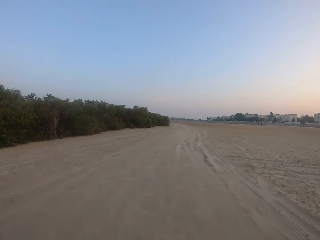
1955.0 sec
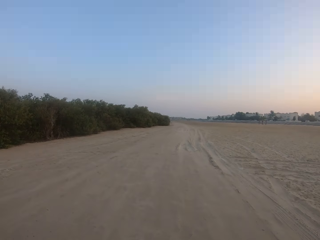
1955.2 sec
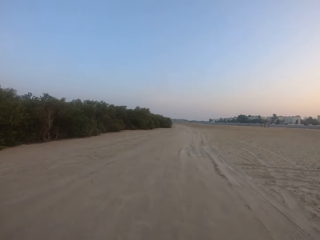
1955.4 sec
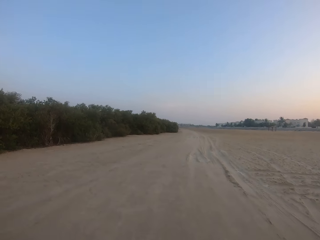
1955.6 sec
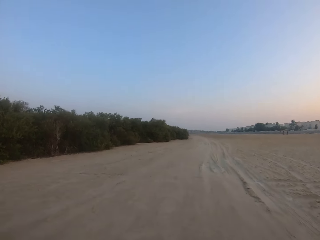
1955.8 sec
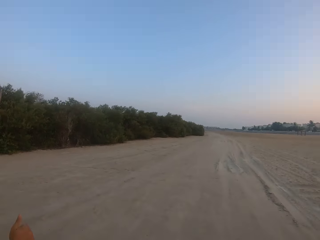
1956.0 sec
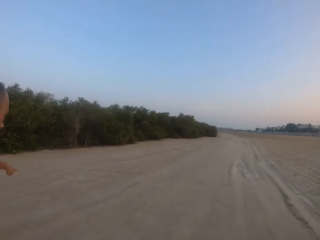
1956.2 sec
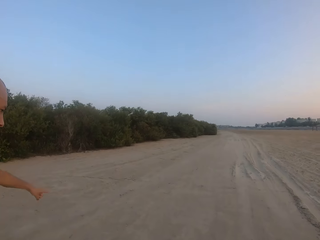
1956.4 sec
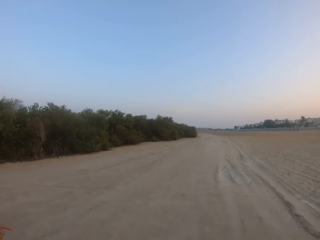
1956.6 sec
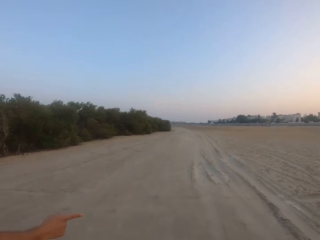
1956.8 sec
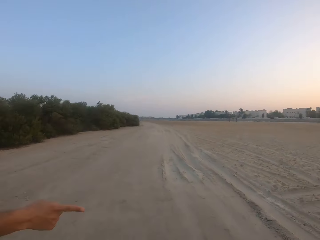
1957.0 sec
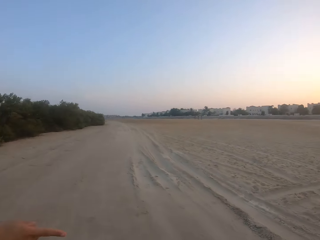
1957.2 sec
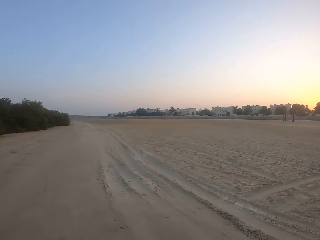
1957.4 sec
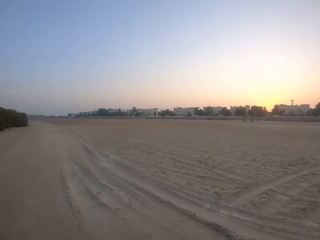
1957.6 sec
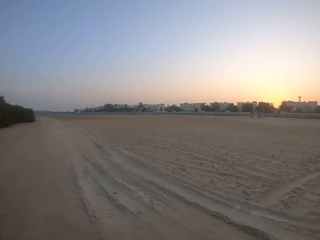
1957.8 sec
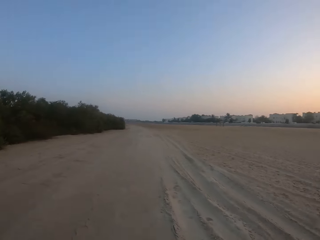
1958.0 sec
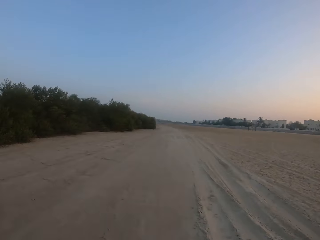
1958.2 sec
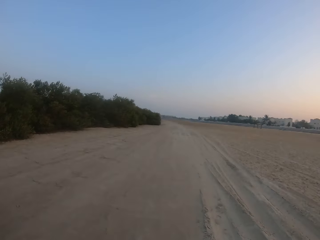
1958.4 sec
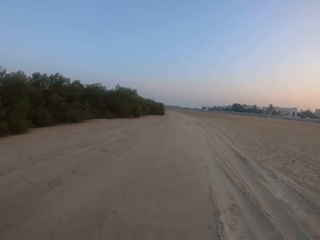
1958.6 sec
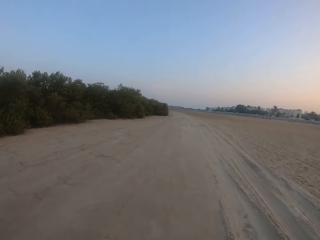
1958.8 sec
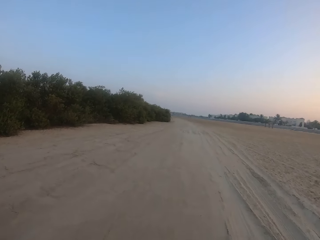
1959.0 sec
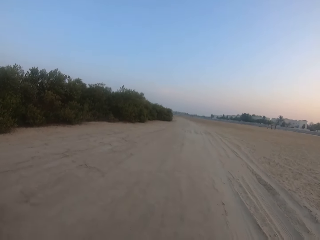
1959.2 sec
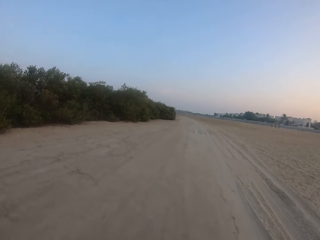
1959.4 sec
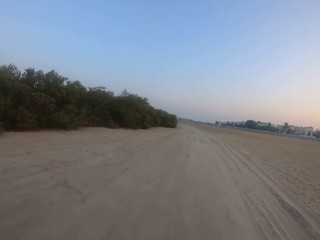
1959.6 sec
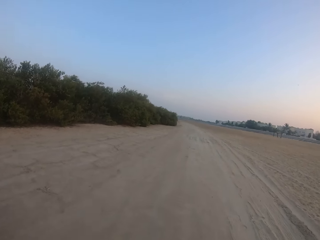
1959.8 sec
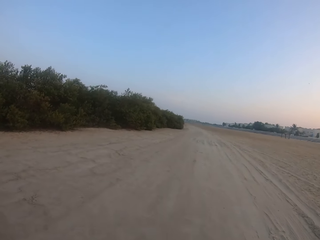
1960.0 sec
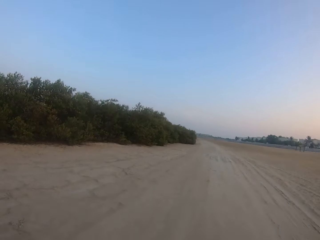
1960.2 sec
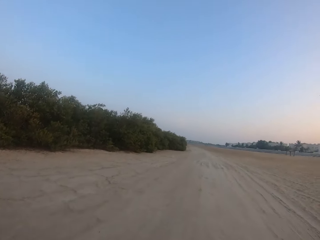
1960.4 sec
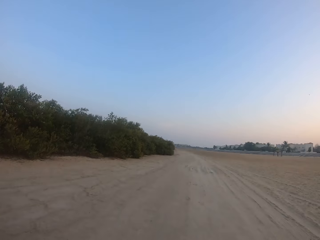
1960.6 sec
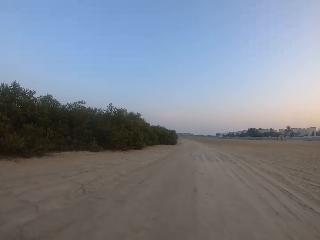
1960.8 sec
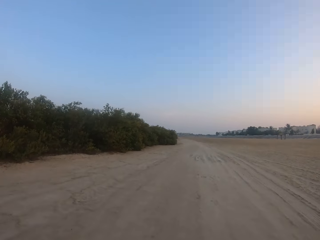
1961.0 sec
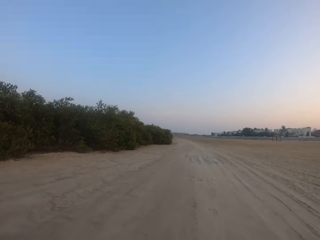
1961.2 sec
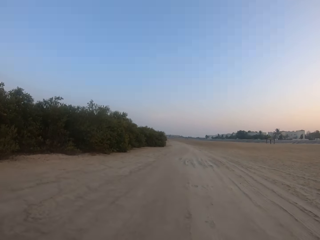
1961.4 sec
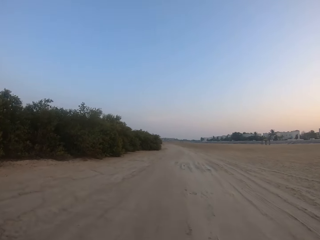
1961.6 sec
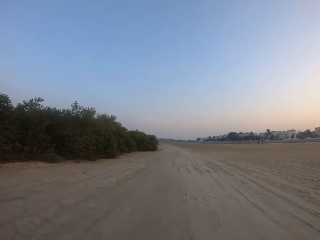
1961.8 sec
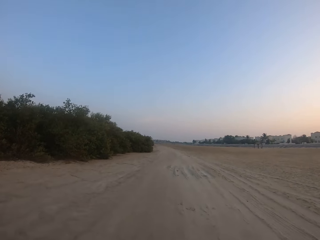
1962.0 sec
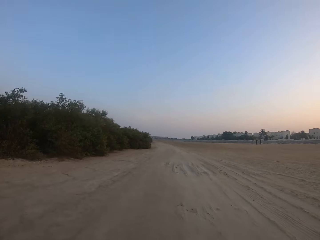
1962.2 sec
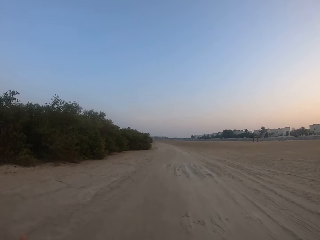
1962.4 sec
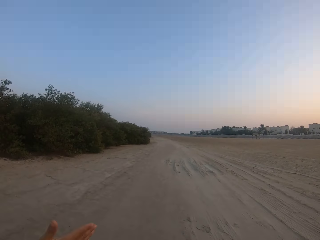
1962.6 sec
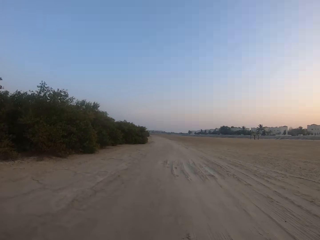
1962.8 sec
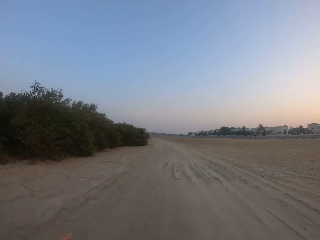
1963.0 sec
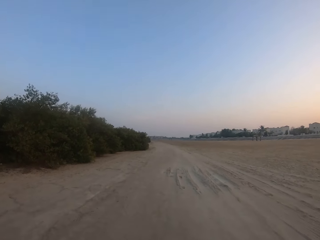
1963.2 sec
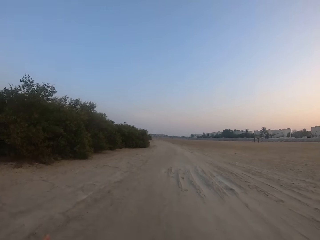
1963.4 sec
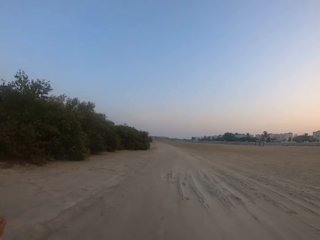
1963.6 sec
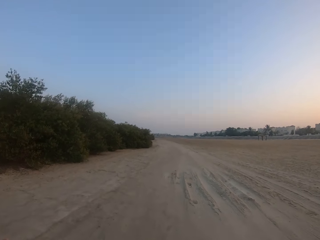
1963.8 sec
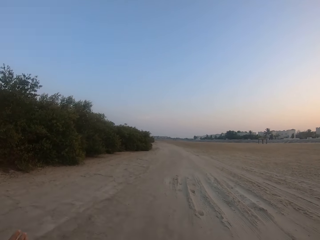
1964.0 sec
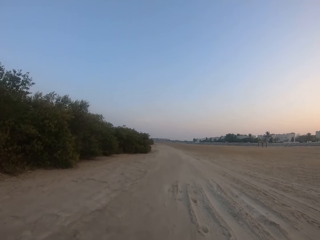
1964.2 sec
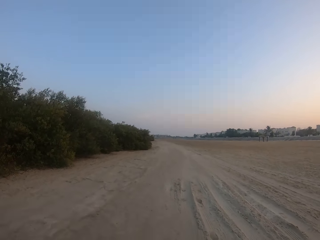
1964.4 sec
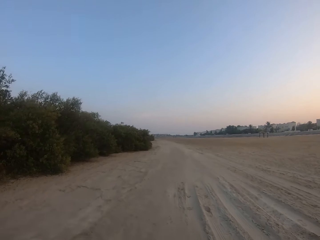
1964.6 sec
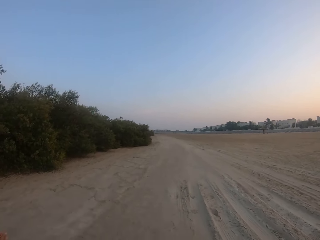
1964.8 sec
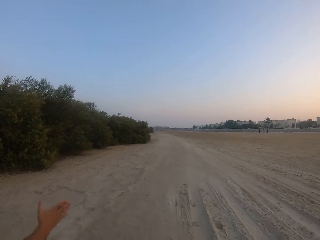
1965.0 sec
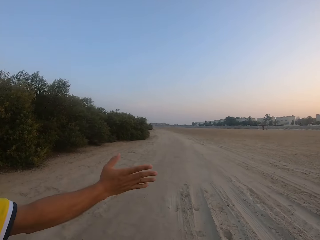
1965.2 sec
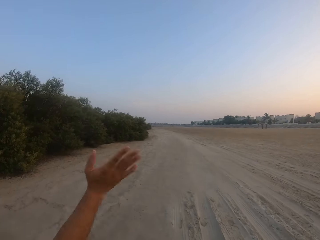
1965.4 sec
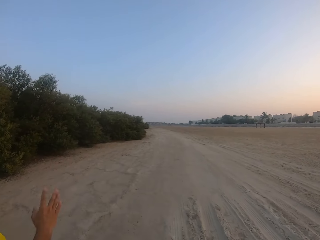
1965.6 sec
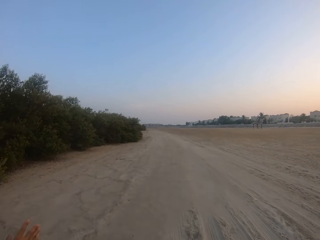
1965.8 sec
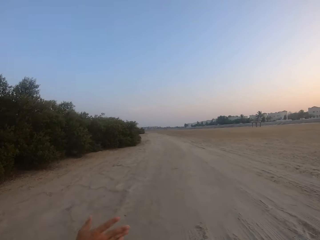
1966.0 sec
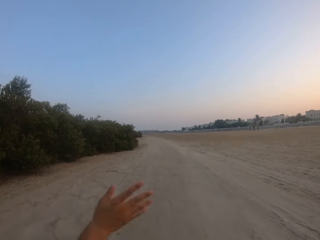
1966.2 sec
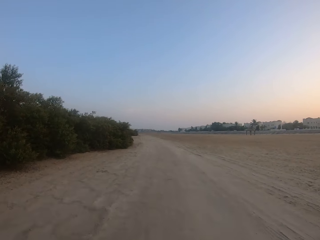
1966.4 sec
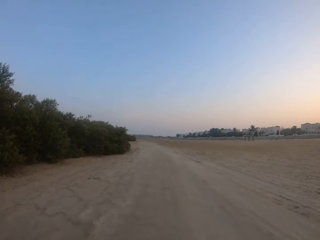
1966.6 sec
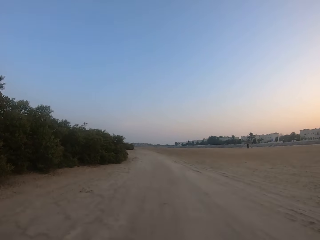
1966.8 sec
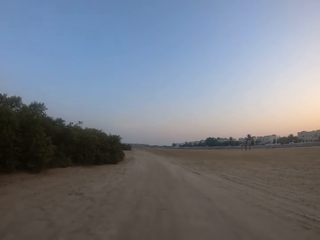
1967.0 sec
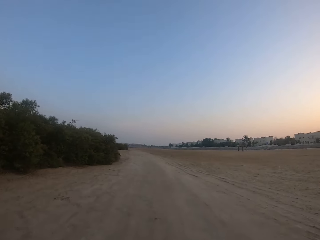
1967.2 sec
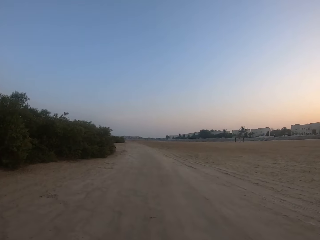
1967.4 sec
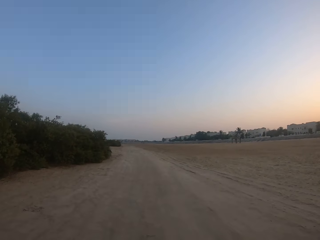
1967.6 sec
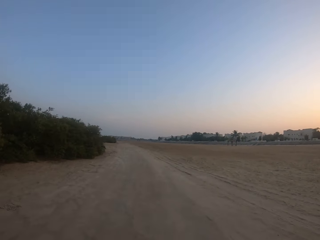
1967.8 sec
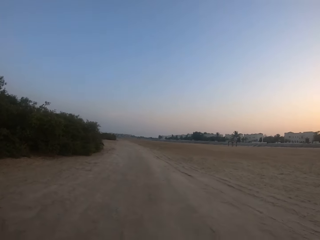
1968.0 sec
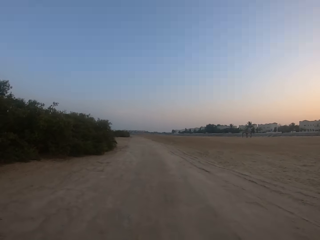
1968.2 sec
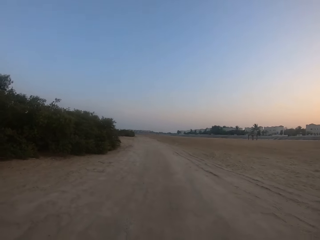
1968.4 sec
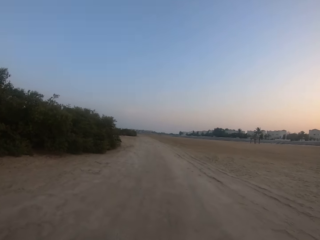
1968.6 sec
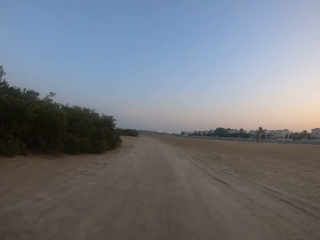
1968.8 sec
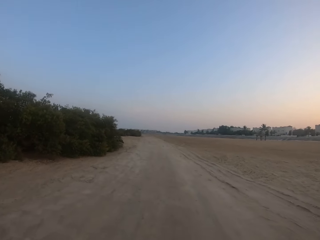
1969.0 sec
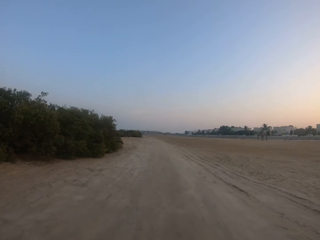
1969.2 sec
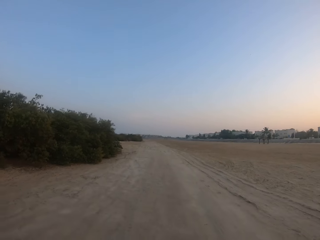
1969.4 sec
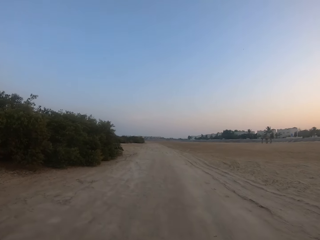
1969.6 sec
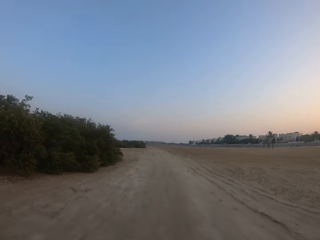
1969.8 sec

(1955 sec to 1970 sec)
A man points around. The camera wearer looks around. The man lifts his right hand. The camera wearer drives around.

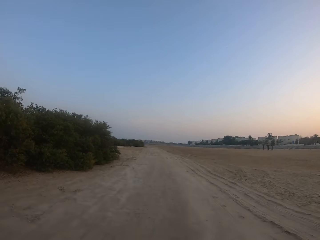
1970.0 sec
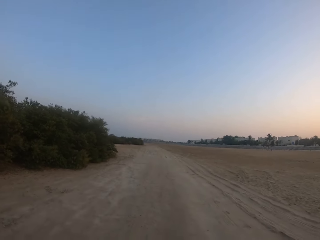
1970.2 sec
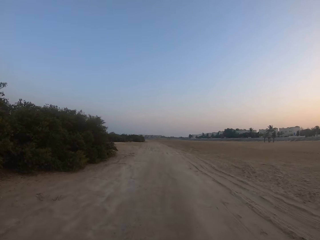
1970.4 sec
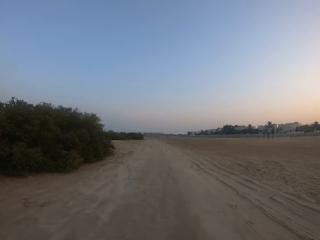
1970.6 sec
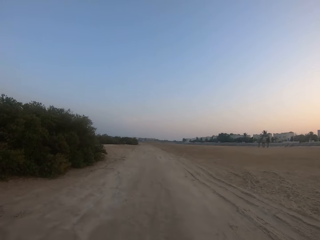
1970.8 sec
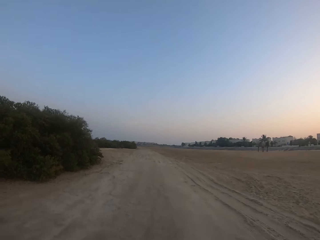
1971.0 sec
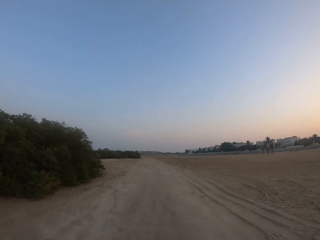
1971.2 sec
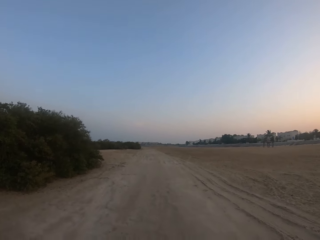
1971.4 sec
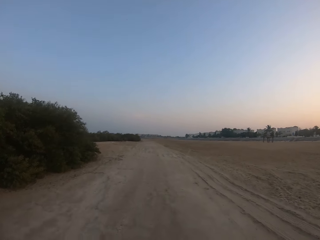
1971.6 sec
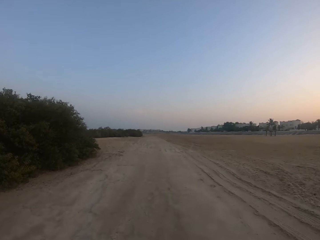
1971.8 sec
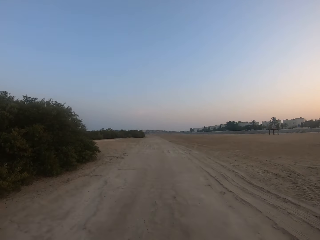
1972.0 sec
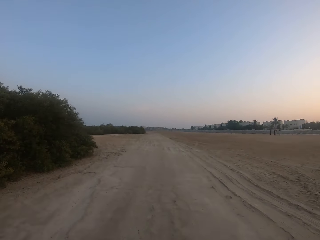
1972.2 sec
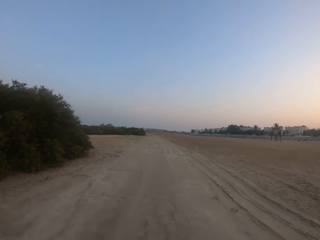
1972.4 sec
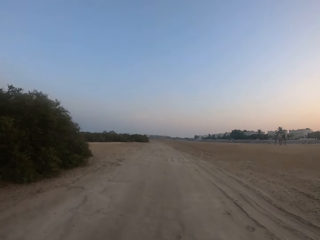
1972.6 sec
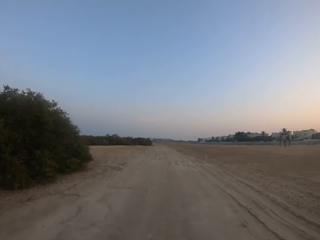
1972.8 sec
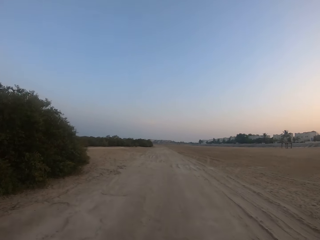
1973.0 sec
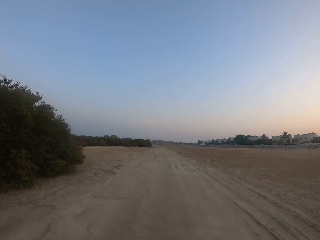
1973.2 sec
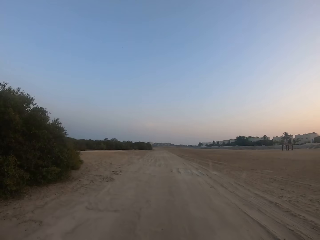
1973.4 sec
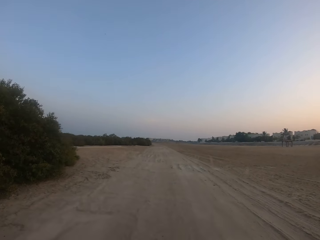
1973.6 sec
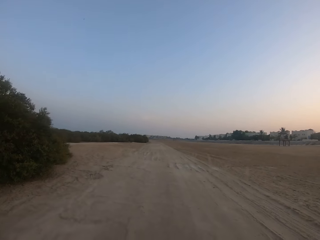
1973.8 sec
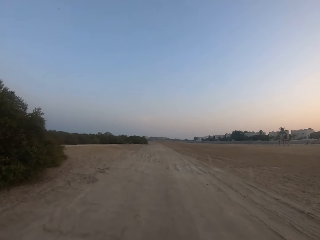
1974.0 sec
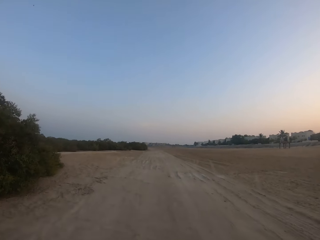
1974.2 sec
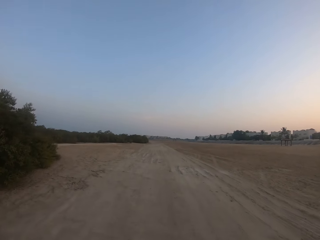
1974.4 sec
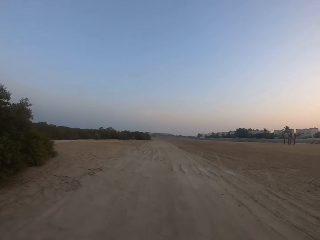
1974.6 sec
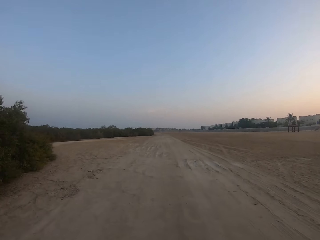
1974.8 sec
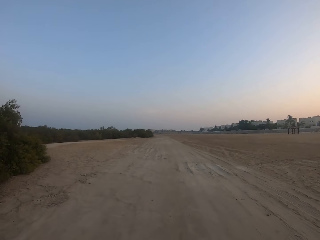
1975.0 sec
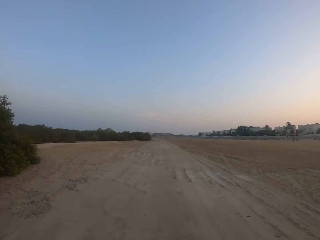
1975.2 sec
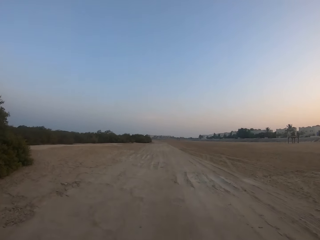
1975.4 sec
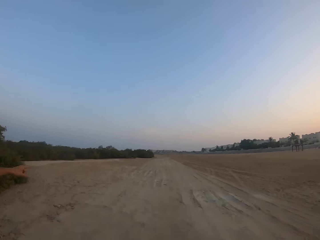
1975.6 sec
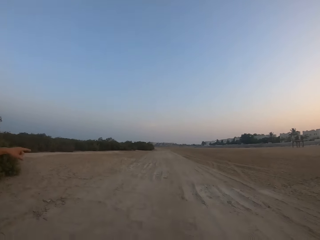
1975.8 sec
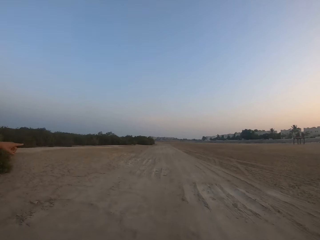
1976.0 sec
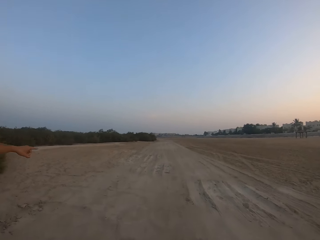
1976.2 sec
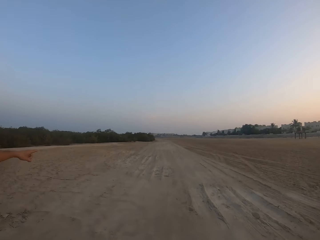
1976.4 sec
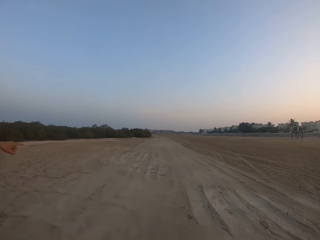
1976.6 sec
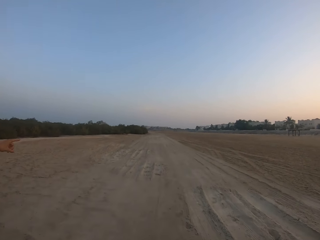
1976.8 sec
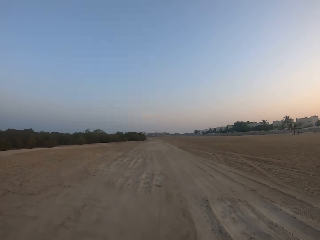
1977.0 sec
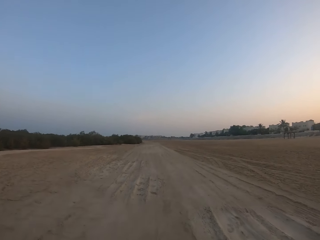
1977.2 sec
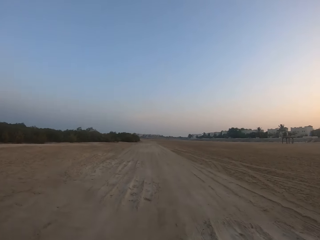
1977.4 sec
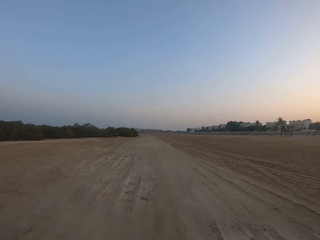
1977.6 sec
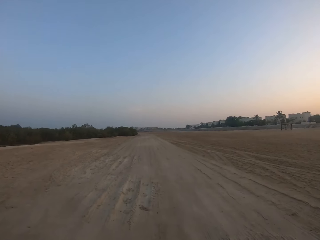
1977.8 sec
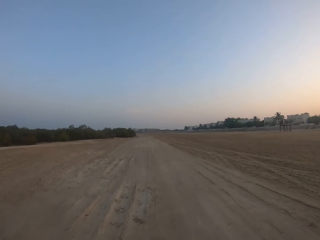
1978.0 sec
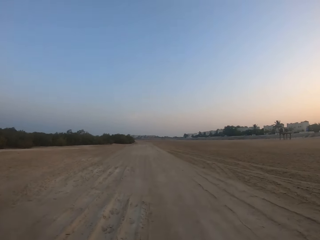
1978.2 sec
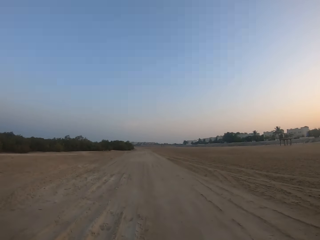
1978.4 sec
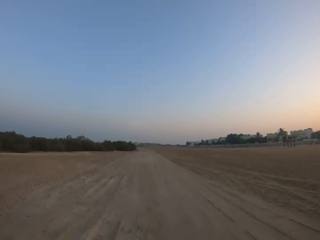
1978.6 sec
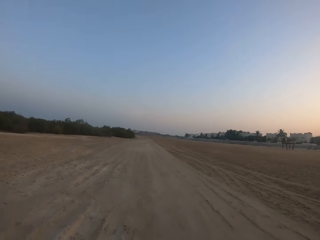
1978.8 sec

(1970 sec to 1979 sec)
A man lifts his left hand.
